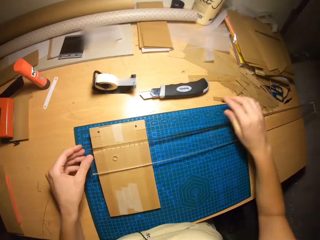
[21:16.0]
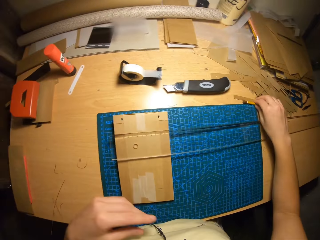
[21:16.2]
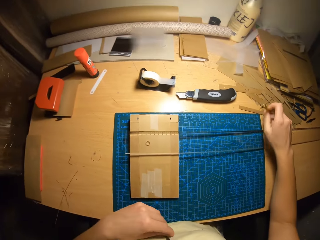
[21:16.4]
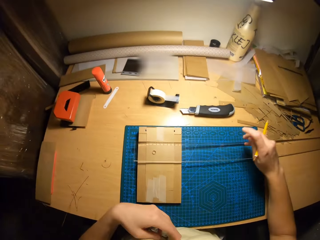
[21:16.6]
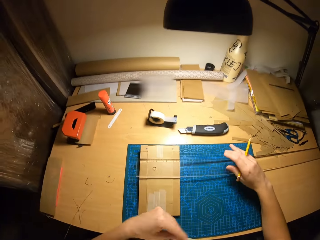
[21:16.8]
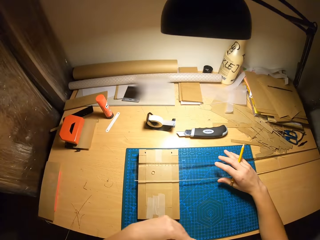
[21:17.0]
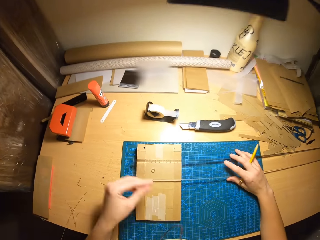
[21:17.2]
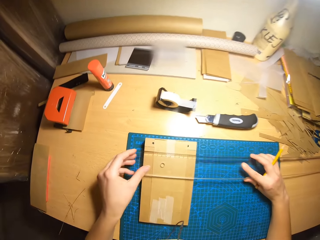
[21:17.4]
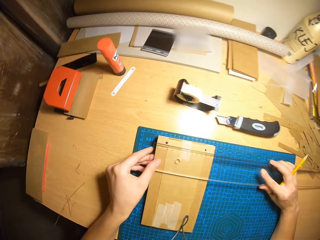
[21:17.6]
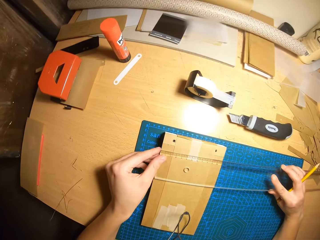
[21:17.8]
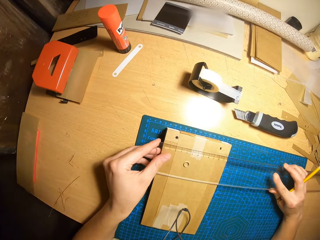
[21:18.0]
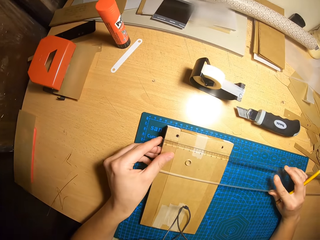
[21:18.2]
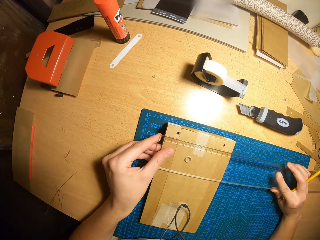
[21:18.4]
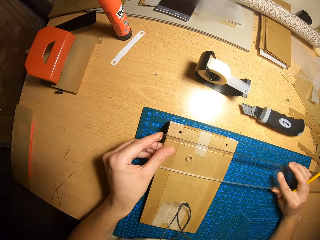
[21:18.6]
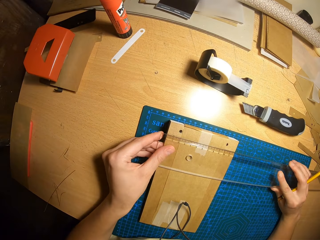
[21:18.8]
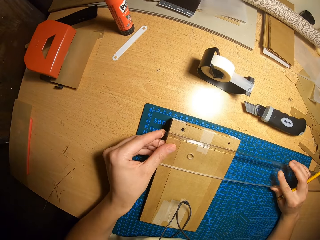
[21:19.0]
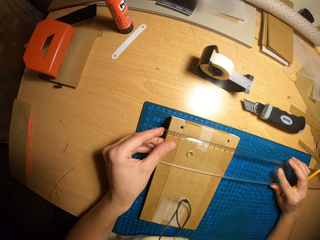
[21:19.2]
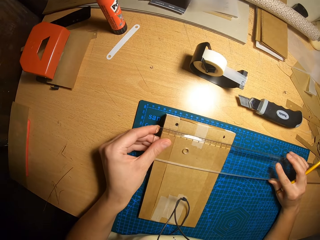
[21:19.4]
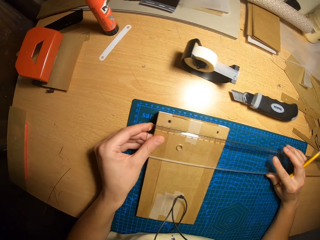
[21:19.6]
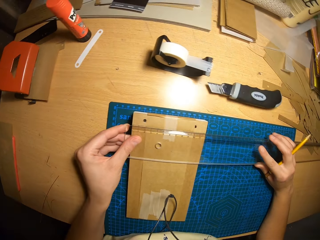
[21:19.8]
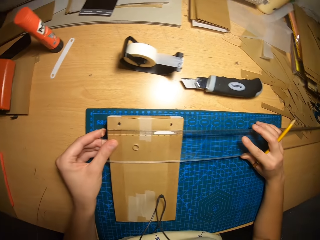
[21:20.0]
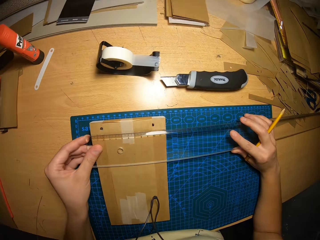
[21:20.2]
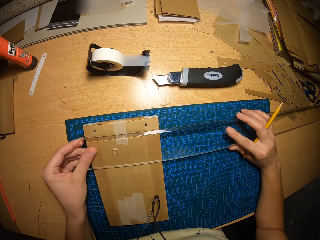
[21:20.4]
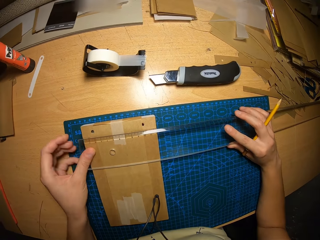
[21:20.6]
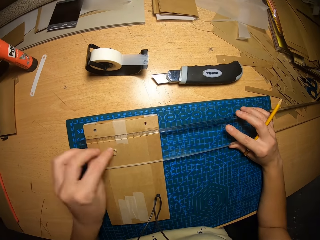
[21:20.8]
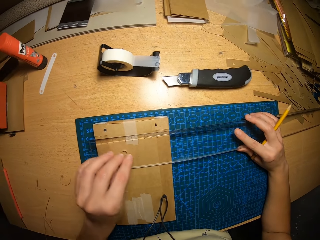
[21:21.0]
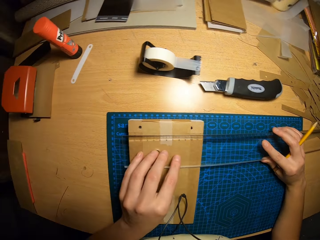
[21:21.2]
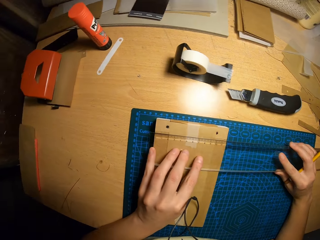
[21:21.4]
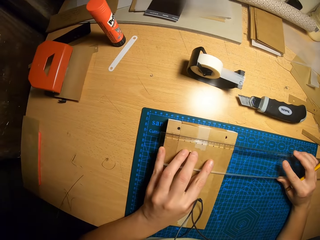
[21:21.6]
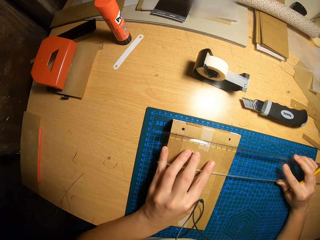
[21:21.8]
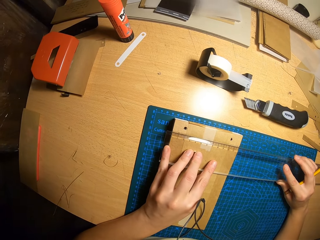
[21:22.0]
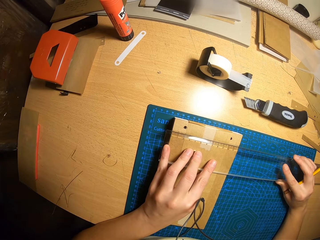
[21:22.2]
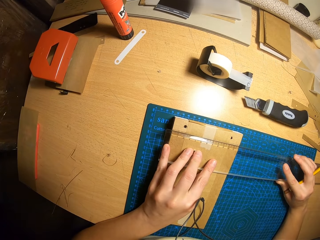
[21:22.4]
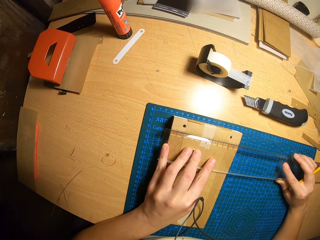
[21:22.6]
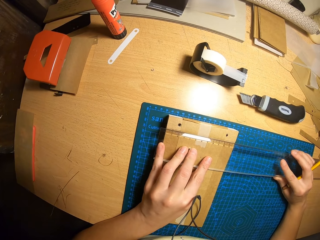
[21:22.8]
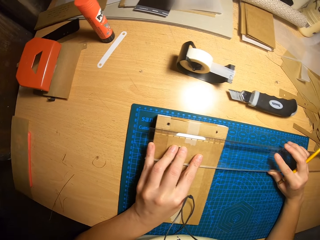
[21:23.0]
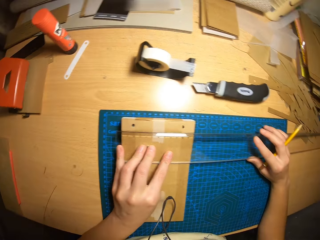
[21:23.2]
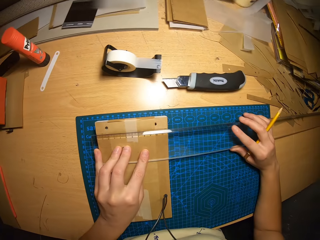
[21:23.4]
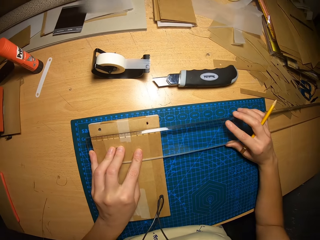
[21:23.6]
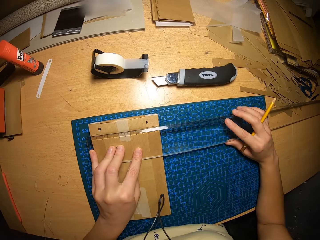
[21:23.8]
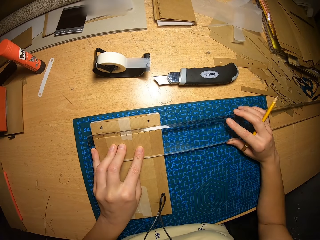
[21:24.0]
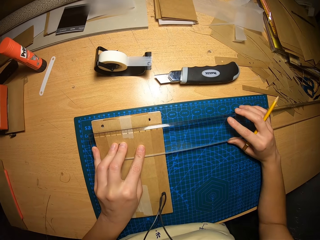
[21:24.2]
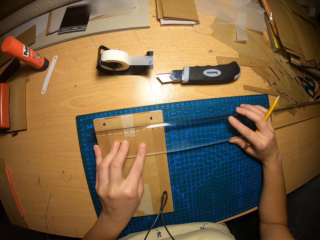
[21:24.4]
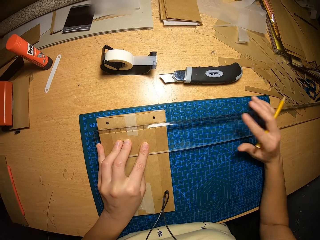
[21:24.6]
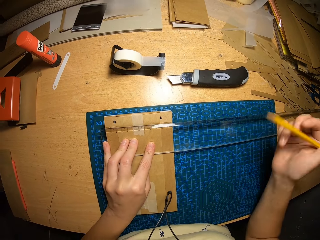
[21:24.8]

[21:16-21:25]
The camera wearer places the ruler on the cardboard craft with both hands. She picks up the pencil from the table with her right hand. She adjusts the ruler on the cardboard craft with both hands. She holds the ruler in place with her left hand.

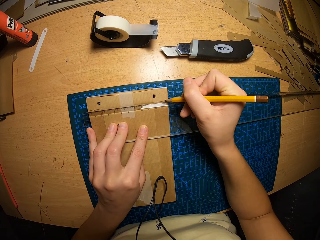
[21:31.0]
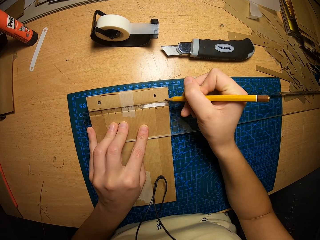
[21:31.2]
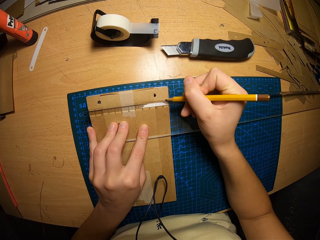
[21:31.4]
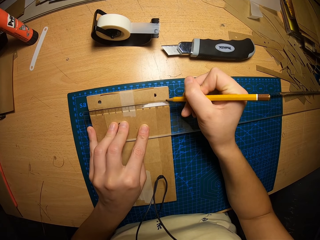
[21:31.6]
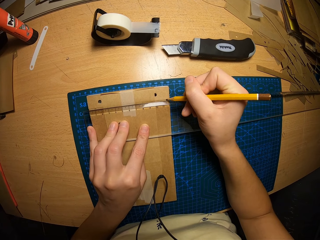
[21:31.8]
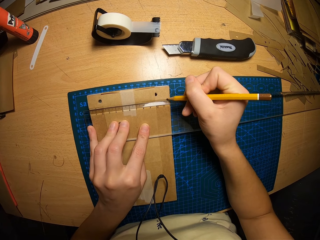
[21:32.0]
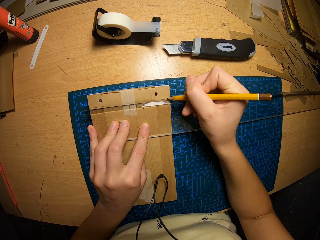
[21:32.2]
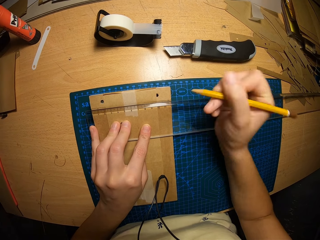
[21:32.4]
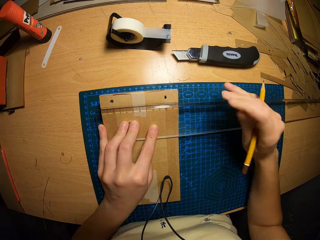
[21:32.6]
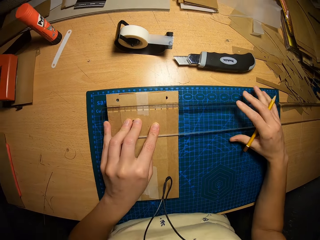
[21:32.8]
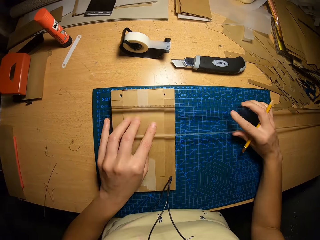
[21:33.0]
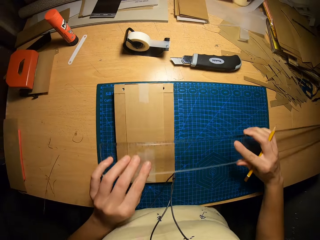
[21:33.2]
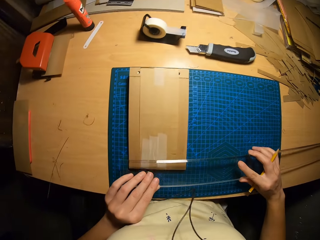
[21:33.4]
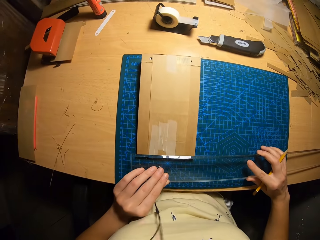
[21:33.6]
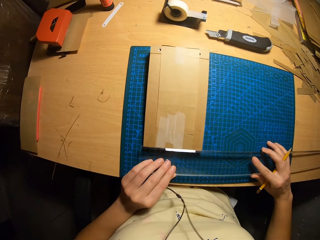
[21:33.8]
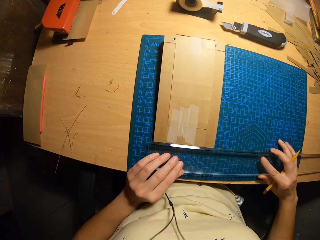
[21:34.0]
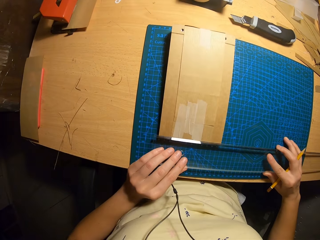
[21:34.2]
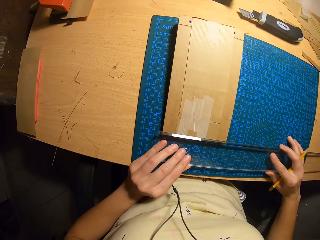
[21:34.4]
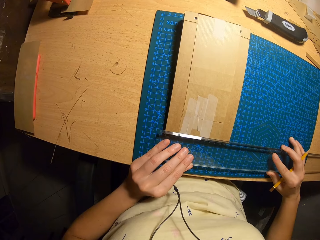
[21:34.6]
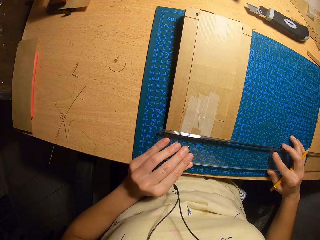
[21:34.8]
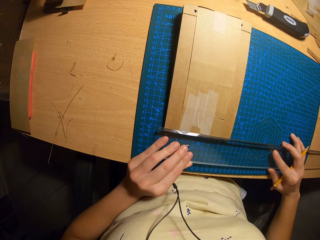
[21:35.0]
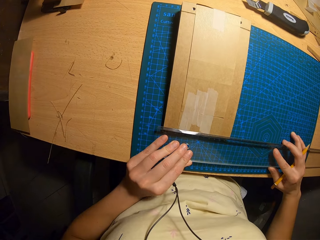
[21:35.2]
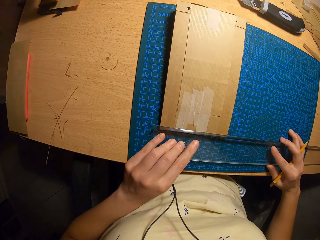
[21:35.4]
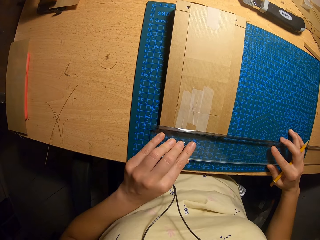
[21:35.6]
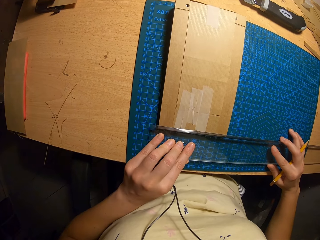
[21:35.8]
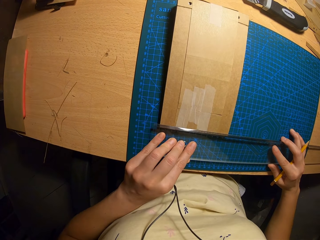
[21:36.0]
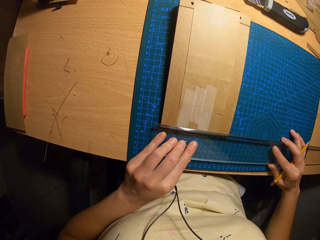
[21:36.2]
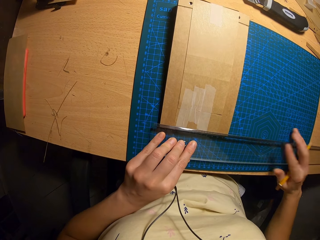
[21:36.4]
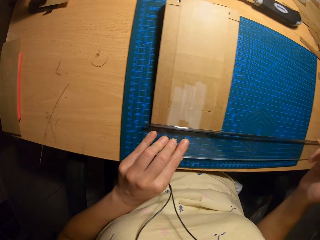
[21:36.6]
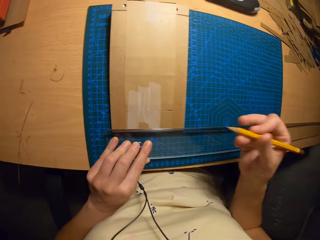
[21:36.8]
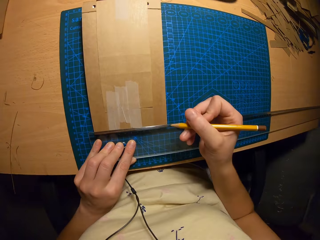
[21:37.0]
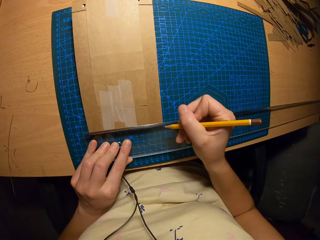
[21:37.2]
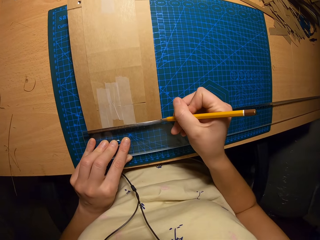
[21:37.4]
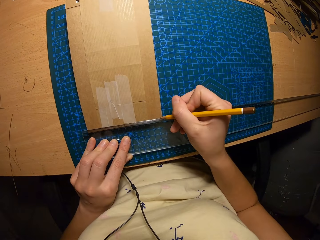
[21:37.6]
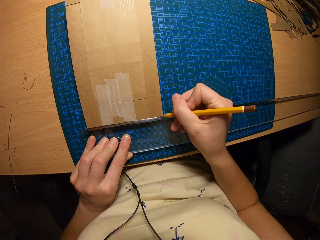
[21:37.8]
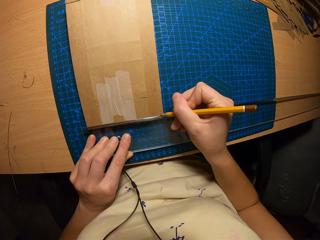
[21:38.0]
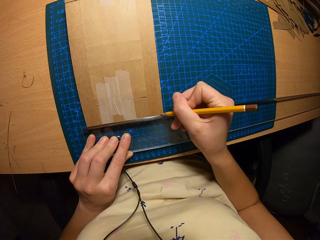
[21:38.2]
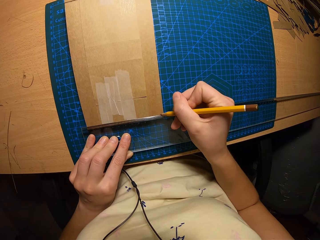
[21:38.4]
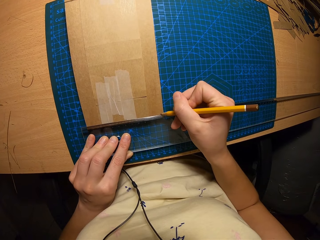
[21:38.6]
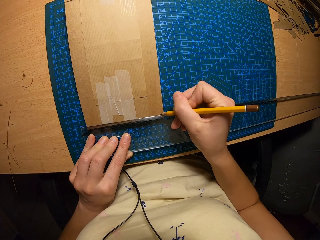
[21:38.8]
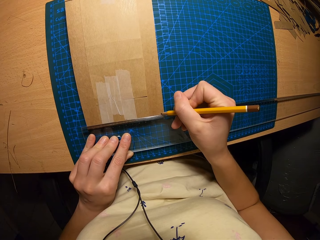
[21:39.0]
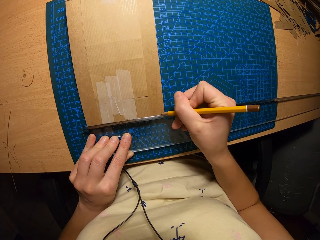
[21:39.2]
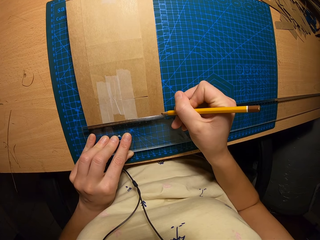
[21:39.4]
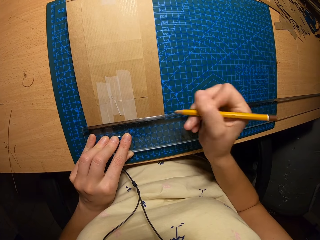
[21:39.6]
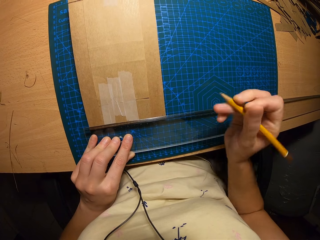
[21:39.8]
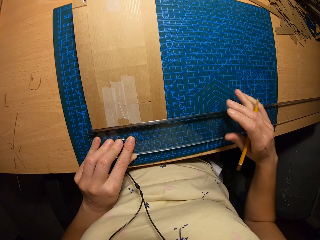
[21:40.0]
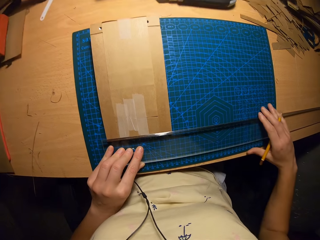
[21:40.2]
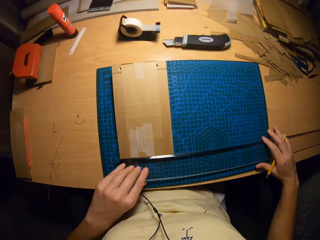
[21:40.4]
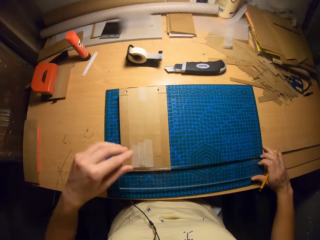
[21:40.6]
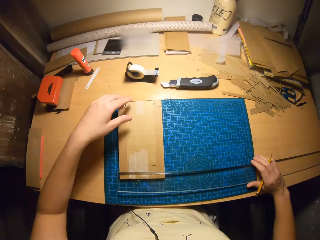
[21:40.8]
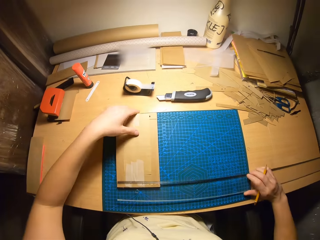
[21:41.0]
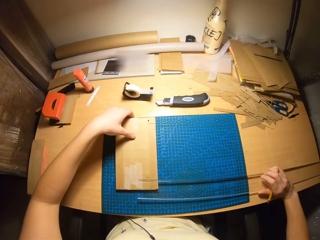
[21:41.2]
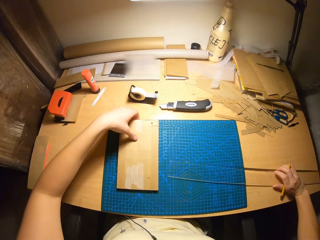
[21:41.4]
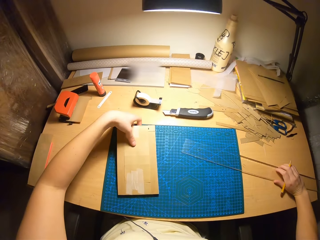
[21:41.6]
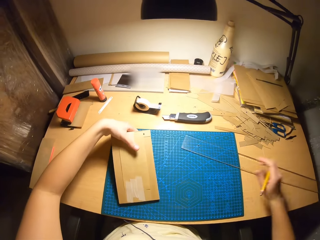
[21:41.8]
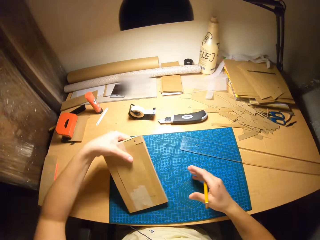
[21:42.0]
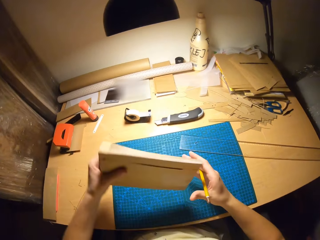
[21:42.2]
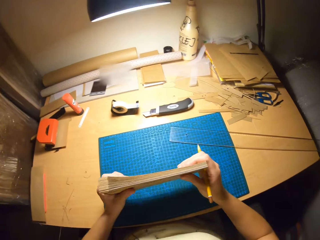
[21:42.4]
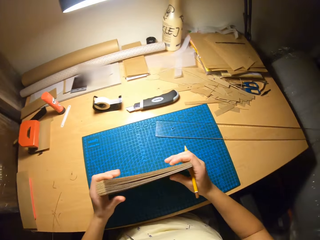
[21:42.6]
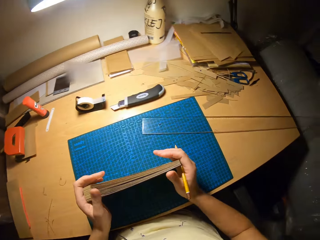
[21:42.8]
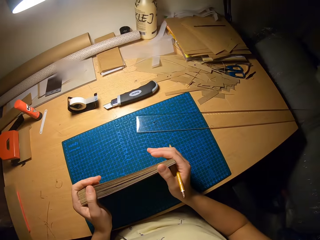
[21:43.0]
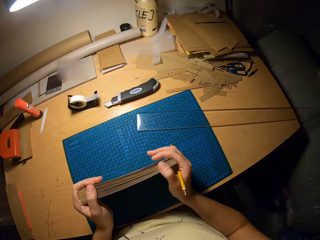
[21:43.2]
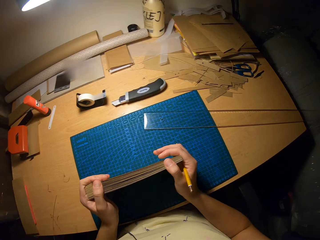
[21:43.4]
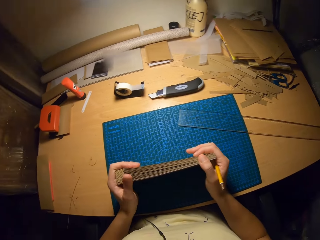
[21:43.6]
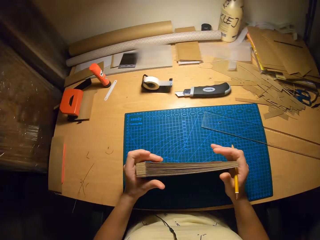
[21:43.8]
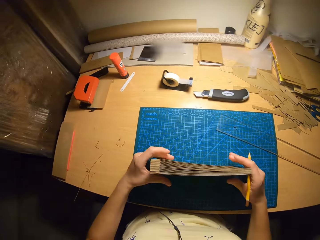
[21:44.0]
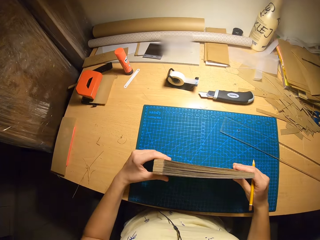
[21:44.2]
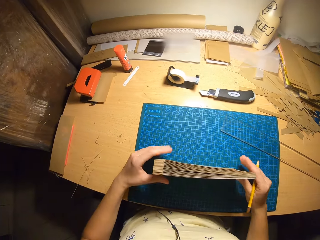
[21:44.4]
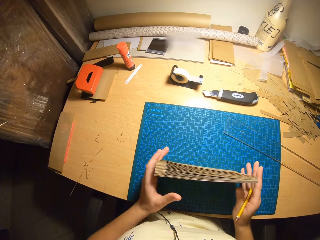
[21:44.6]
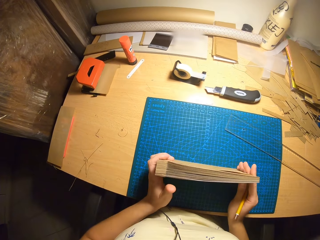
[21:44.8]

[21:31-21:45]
The camera wearer repositions the ruler on the cardboard craft or envelopes with both hands. She picks up the ruler. She places the ruler on the envelopes. She marks the cardboard craft with the pencil in her right hand. She places the ruler on the table with her right hand. She picks up the cardboard craft from the table with her left hand. She holds the envelopes with both hands. She places the envelopes on the table. She presses the sides of the cardboard craft with both hands.
